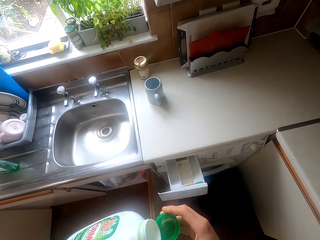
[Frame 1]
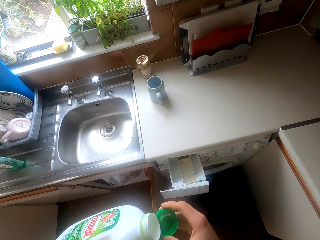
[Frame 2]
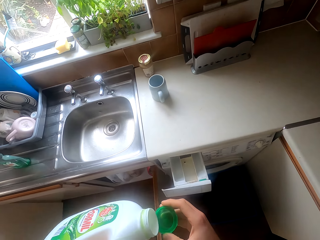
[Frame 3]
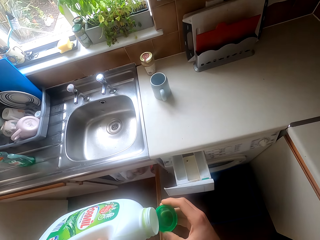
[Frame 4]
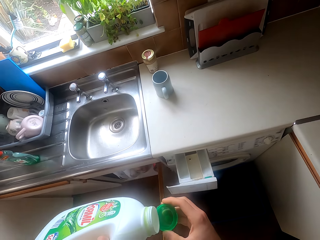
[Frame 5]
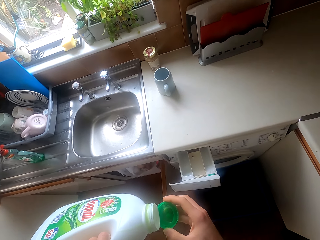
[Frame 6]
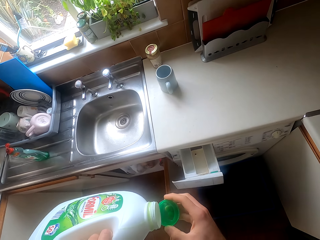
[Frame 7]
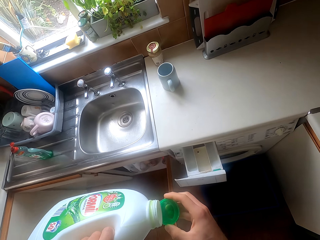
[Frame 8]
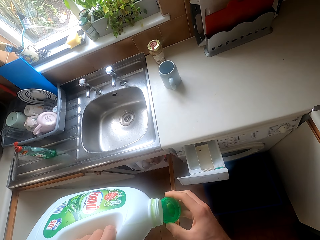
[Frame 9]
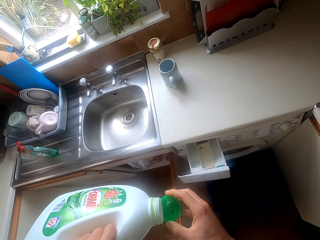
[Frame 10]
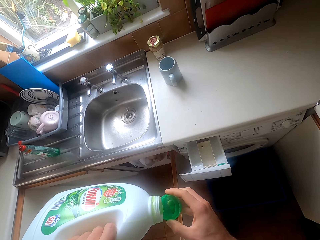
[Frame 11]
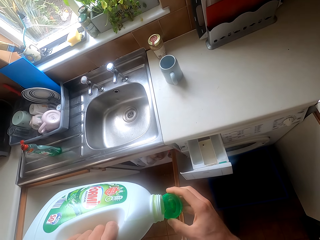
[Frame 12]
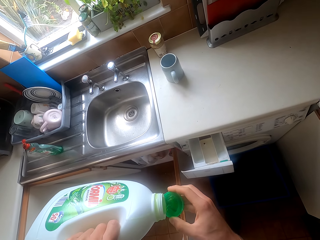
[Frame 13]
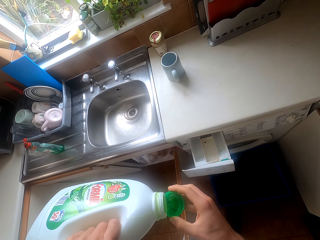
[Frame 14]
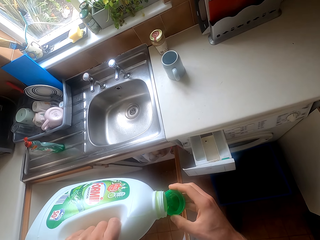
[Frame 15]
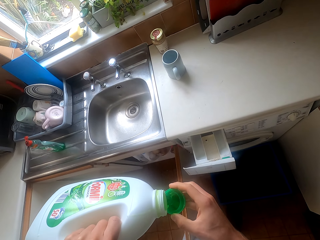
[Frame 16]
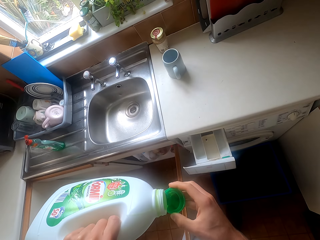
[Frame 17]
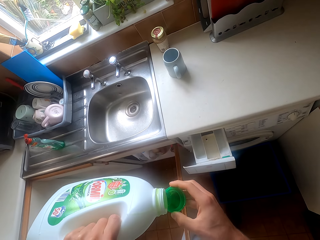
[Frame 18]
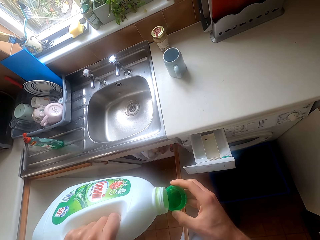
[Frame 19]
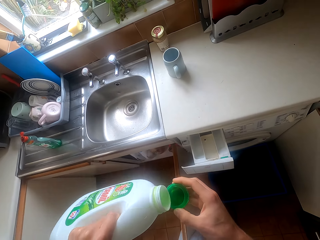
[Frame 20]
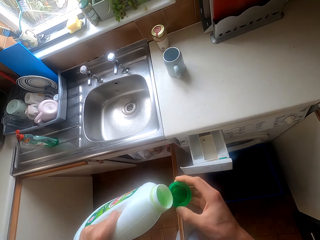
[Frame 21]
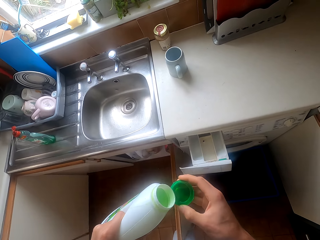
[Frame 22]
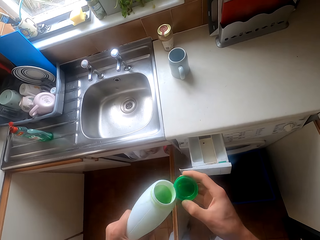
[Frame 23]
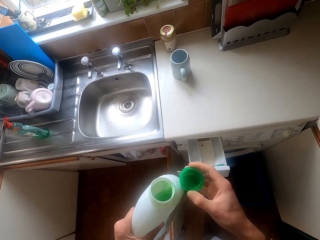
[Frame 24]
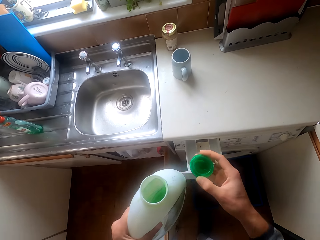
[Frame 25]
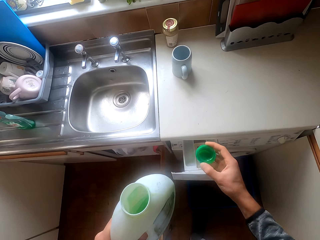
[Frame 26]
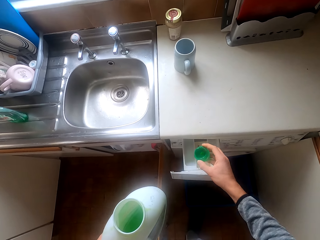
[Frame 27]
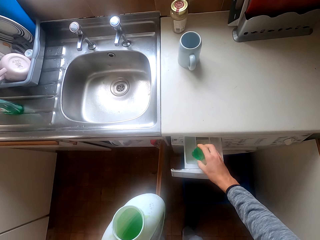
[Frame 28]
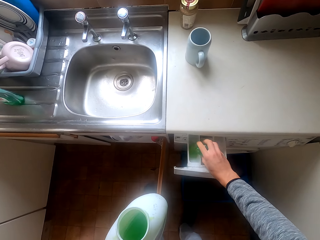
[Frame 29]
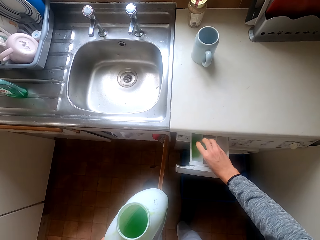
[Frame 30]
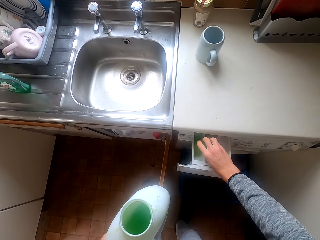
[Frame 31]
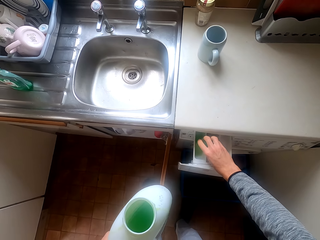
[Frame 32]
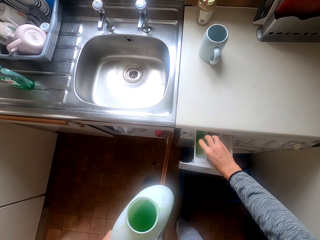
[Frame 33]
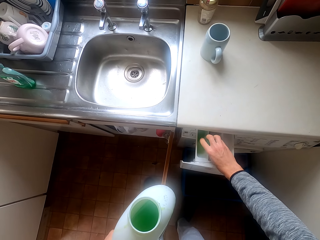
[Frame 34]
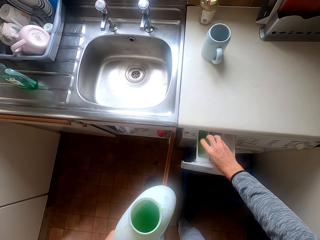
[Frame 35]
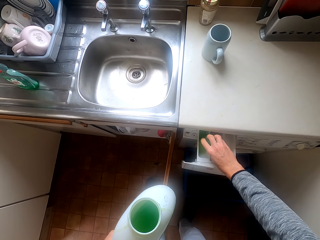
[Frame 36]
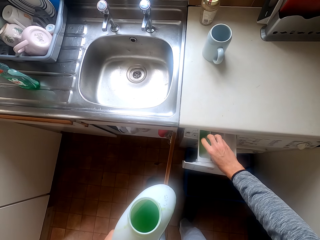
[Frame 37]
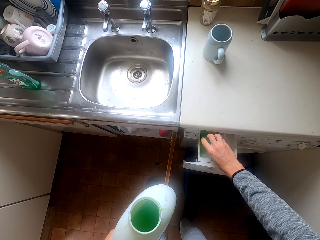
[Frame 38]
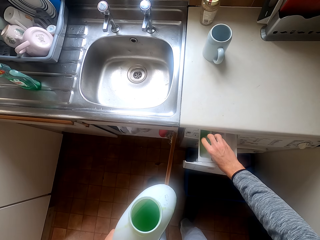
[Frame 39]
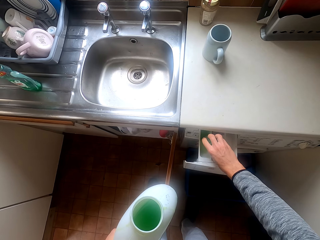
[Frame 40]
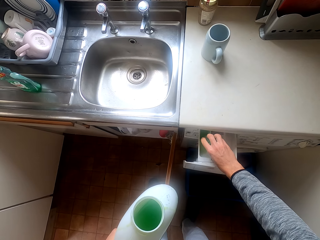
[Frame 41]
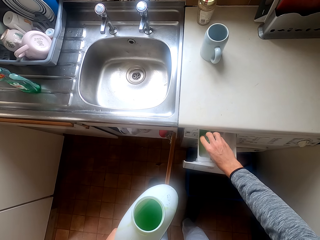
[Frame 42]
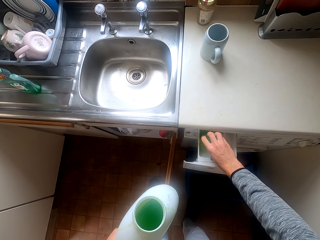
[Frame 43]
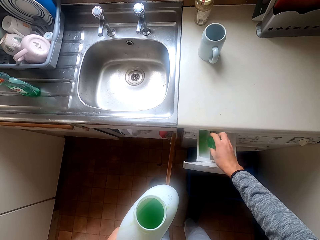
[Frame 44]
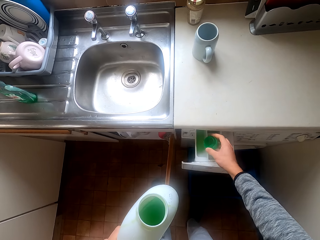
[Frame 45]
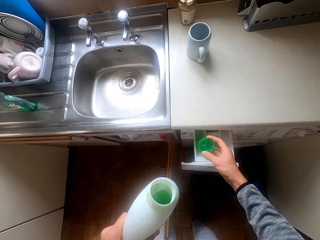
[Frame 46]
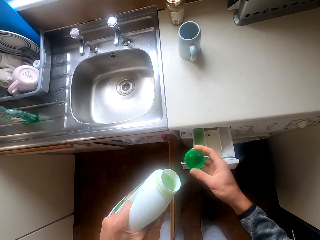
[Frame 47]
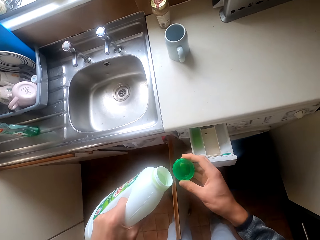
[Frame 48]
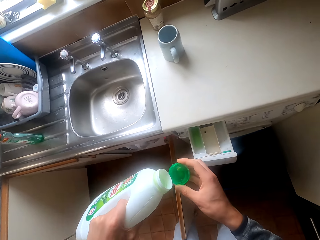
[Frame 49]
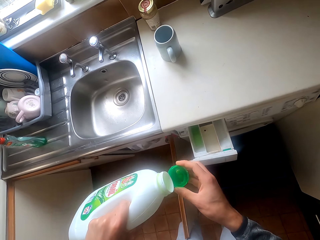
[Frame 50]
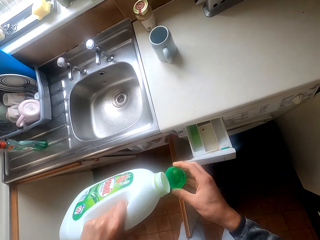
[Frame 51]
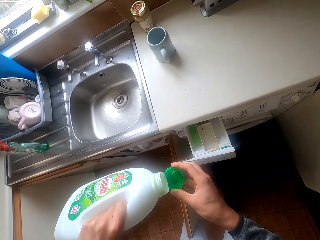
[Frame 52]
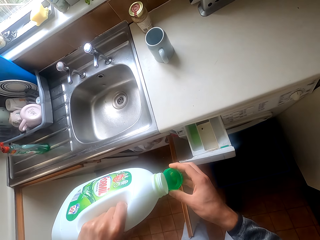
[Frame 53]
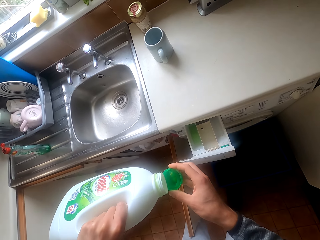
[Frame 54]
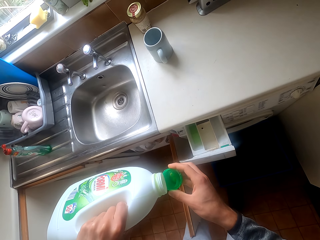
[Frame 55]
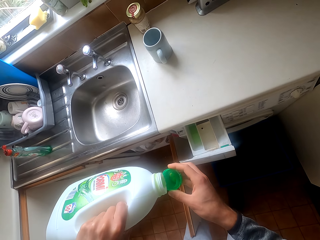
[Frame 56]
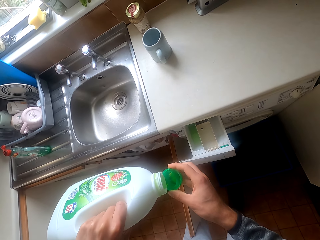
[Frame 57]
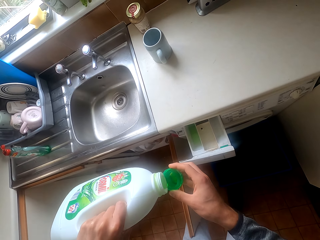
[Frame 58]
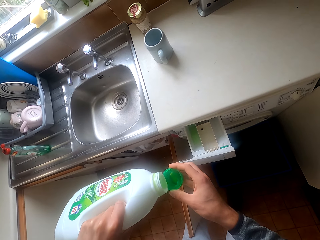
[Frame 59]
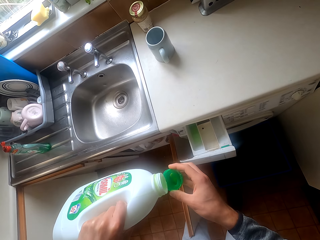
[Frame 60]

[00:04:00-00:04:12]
The camera wearer puts the detergents on the washing machine. They pour the detergent in the washing machine.

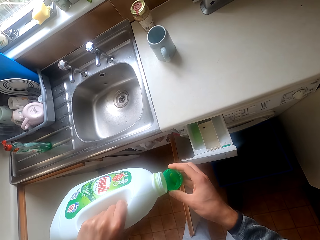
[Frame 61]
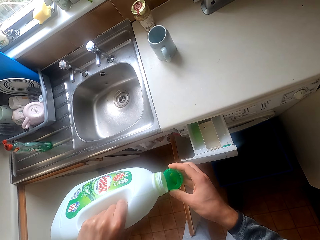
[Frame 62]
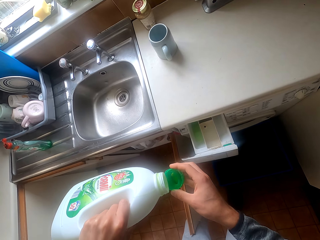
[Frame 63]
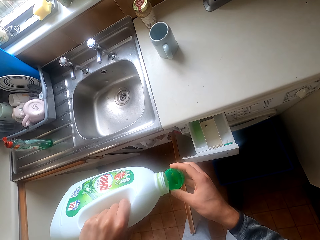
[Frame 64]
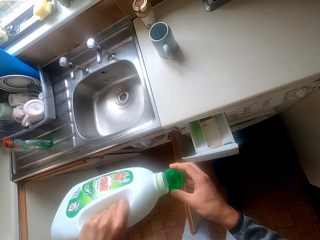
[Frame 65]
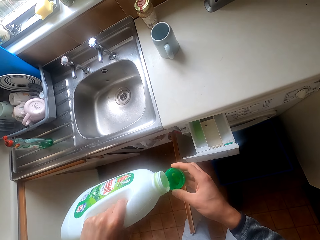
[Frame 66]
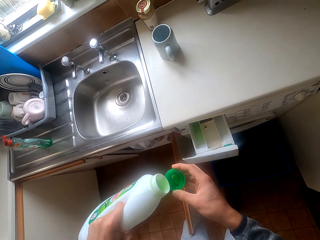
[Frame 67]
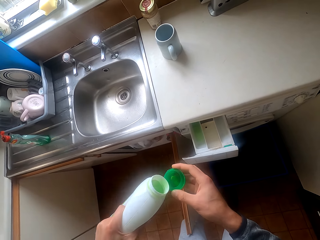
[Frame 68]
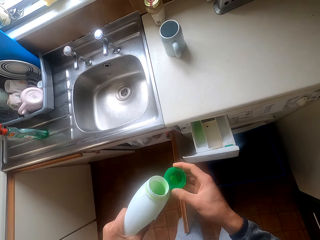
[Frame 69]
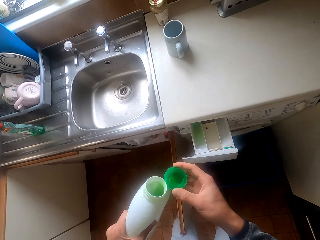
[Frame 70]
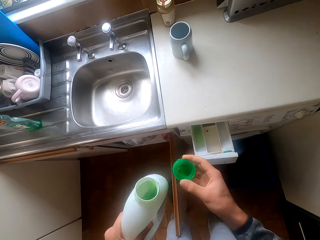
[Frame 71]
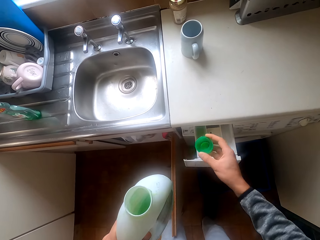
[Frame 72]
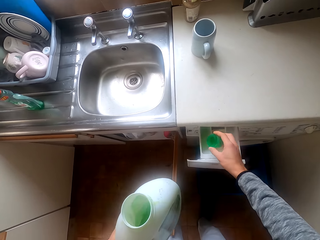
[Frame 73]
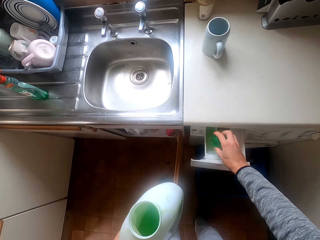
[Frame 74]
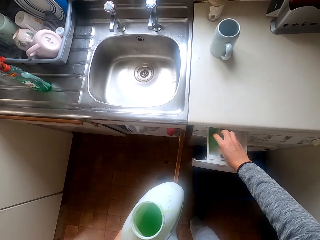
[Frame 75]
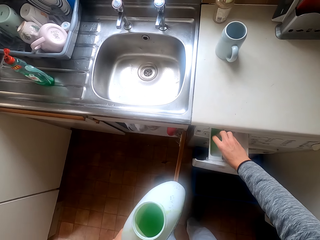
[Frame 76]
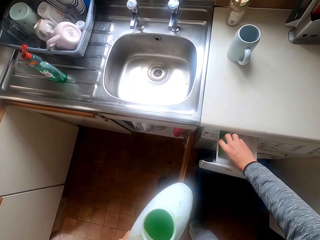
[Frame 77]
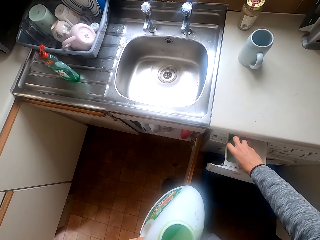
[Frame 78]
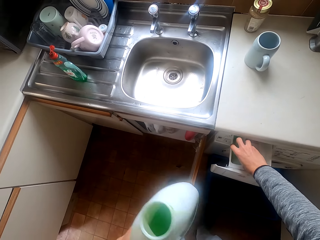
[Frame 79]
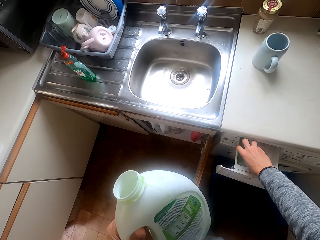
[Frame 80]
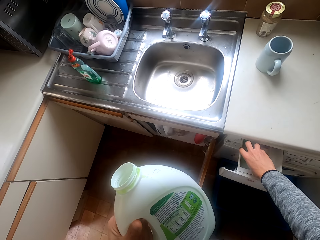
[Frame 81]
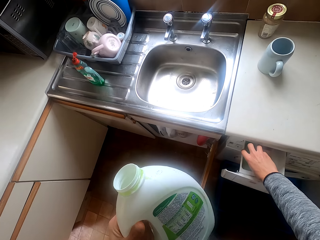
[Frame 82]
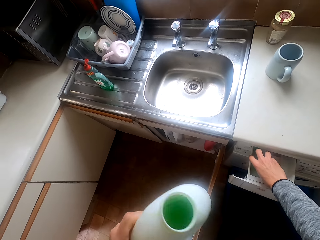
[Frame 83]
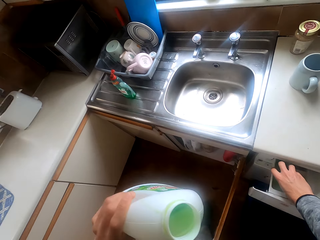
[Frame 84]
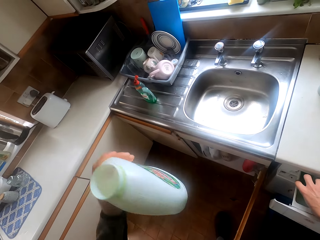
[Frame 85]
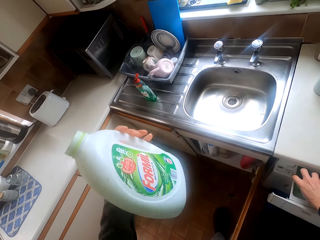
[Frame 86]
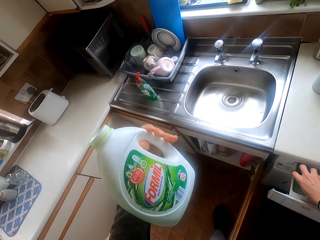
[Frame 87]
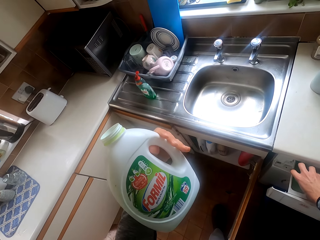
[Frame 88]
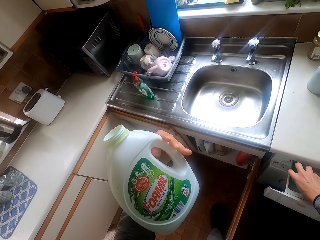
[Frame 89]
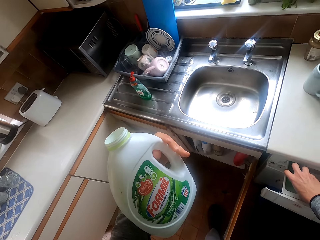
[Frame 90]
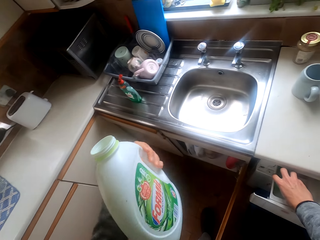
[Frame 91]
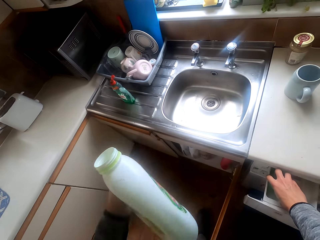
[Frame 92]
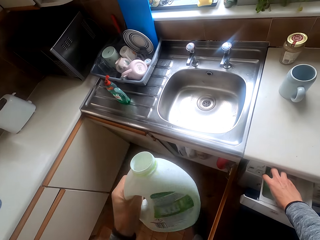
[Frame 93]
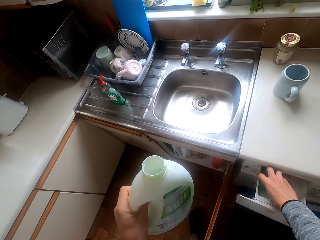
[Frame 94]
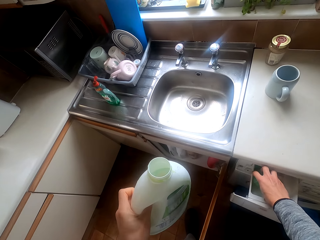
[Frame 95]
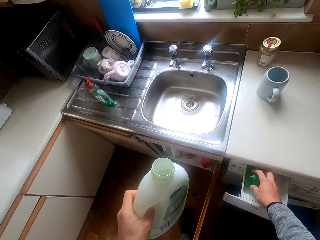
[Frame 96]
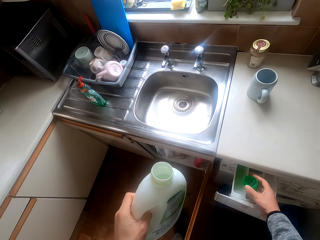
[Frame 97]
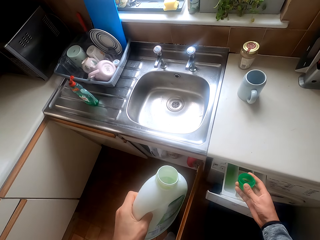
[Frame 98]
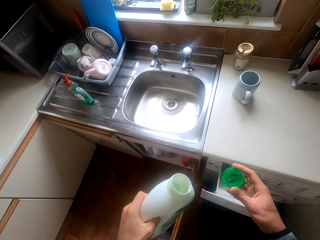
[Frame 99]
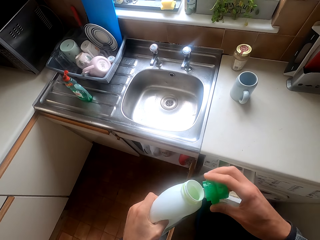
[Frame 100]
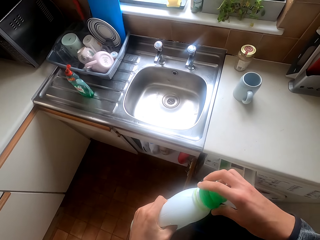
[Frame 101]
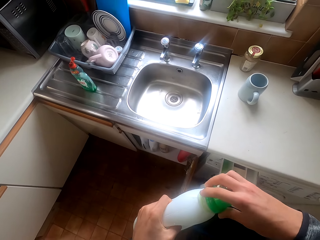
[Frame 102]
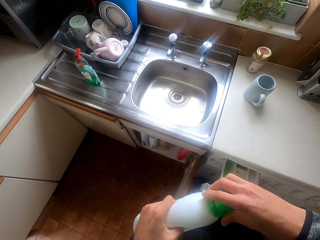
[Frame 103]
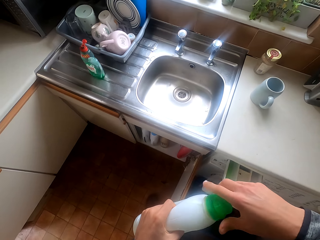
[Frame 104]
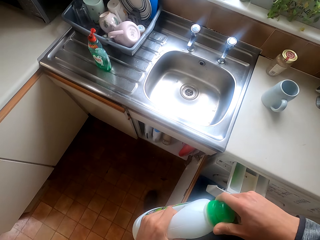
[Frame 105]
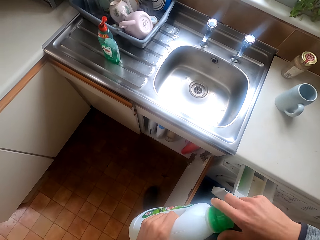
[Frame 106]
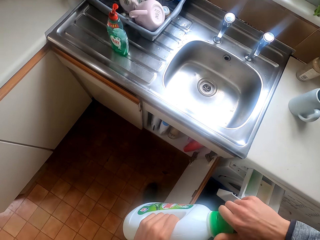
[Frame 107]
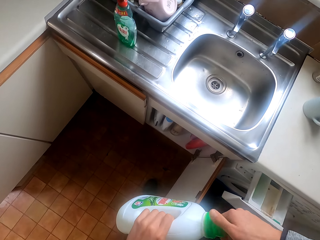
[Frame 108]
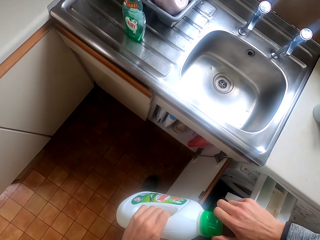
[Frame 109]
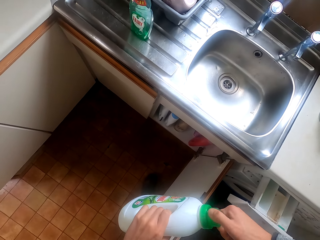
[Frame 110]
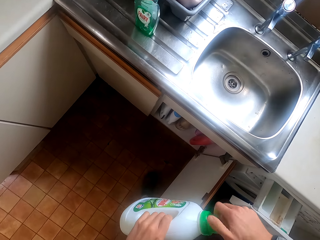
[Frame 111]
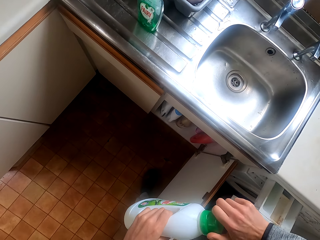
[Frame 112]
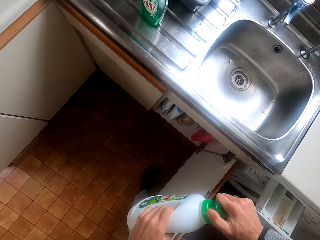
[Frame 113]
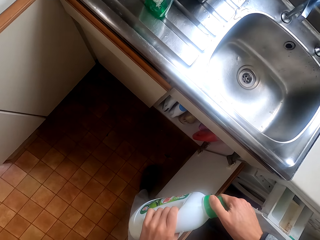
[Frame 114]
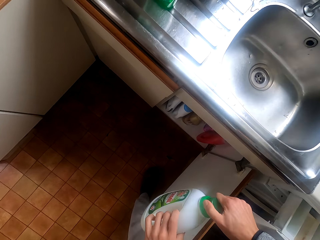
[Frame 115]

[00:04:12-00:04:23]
The camera wearer closes the detergents.
